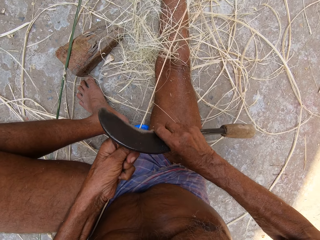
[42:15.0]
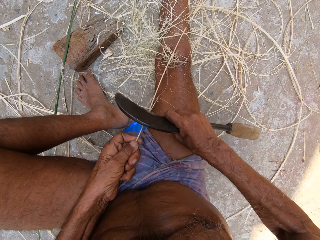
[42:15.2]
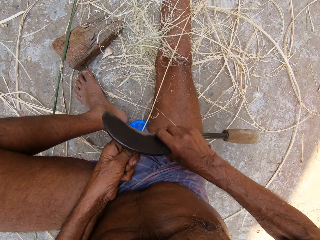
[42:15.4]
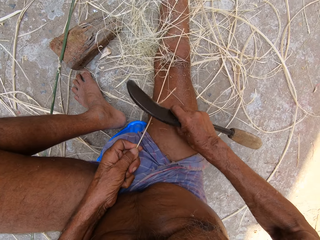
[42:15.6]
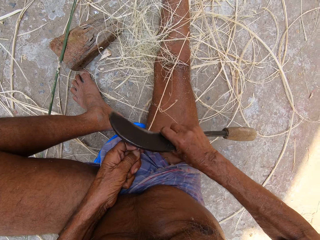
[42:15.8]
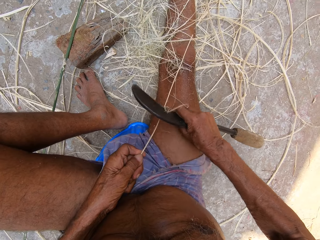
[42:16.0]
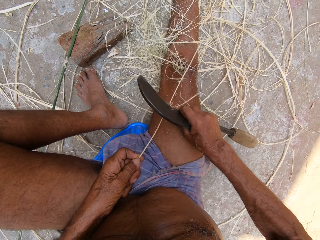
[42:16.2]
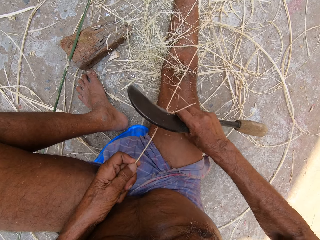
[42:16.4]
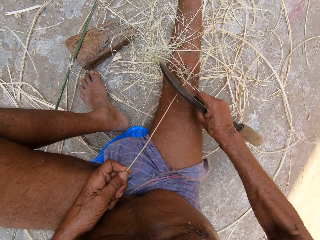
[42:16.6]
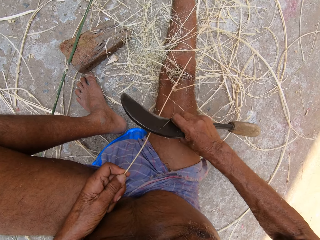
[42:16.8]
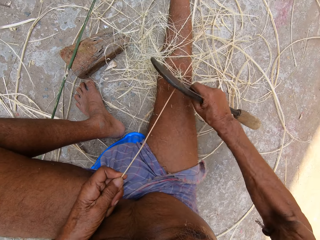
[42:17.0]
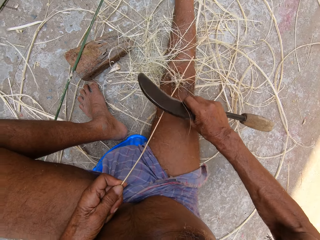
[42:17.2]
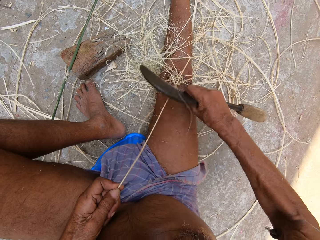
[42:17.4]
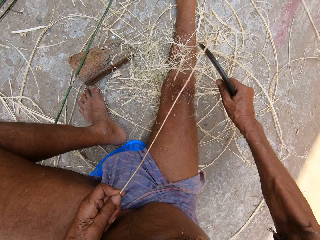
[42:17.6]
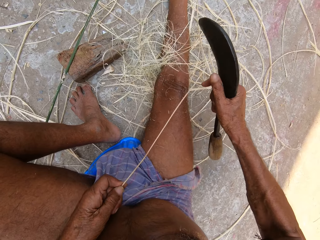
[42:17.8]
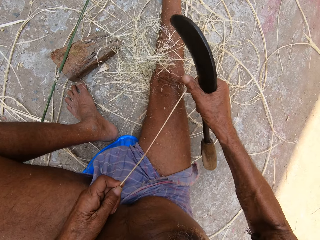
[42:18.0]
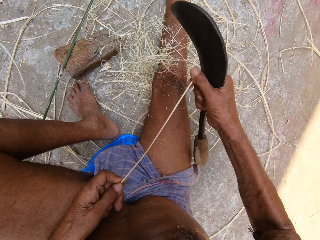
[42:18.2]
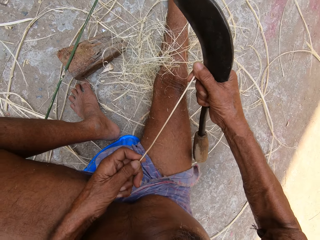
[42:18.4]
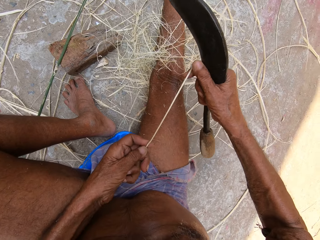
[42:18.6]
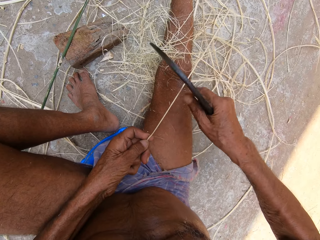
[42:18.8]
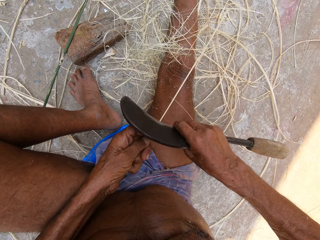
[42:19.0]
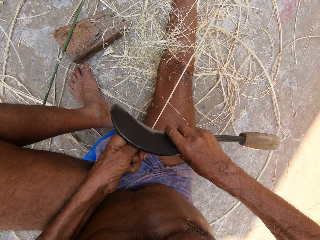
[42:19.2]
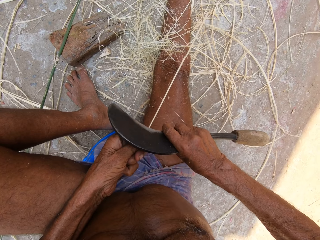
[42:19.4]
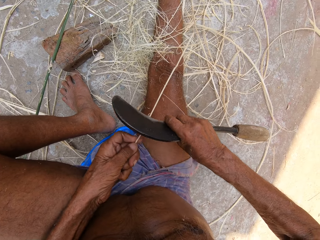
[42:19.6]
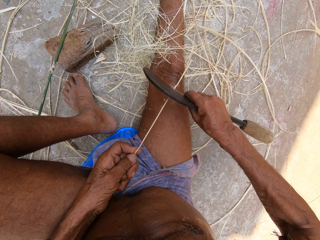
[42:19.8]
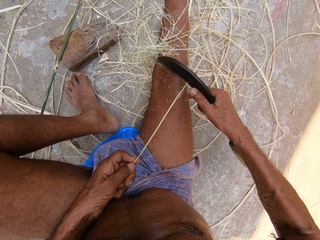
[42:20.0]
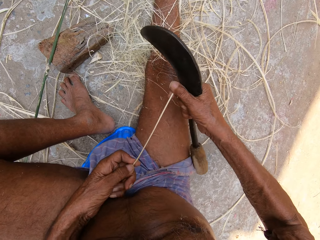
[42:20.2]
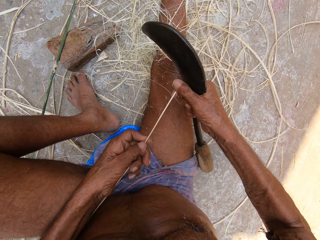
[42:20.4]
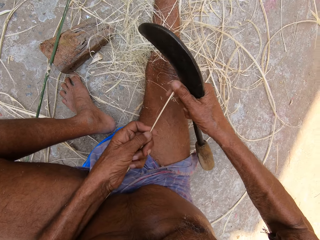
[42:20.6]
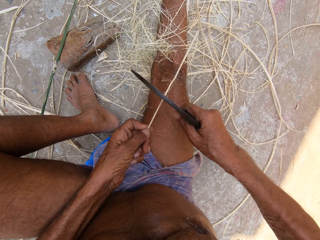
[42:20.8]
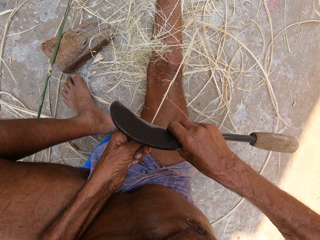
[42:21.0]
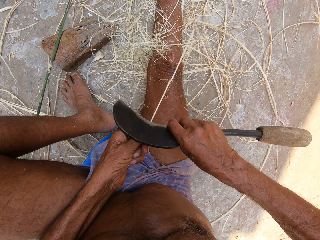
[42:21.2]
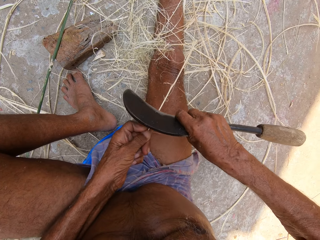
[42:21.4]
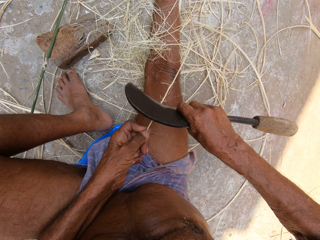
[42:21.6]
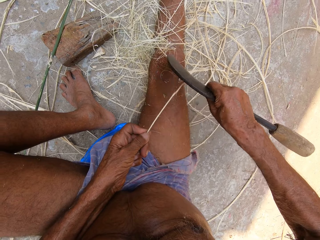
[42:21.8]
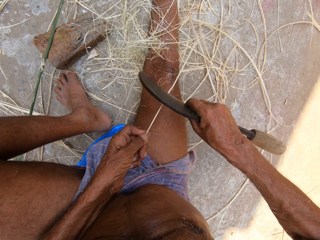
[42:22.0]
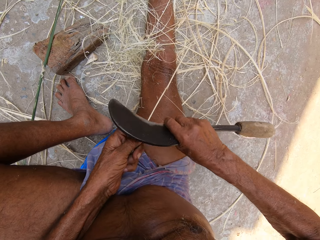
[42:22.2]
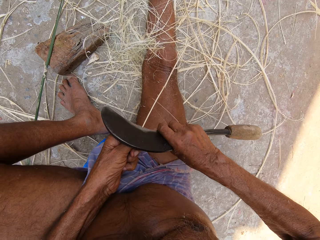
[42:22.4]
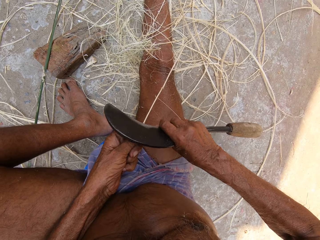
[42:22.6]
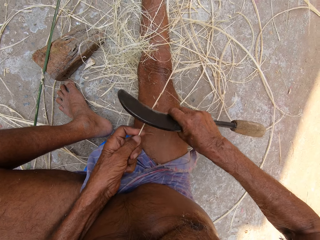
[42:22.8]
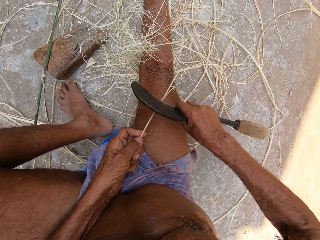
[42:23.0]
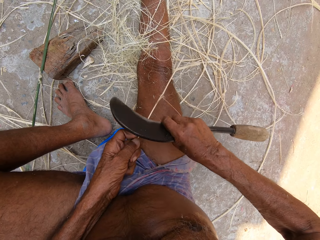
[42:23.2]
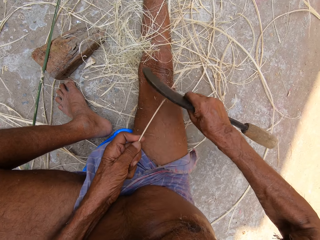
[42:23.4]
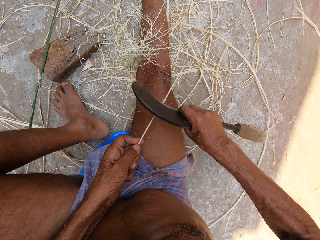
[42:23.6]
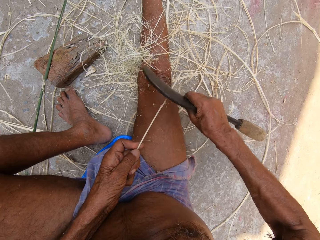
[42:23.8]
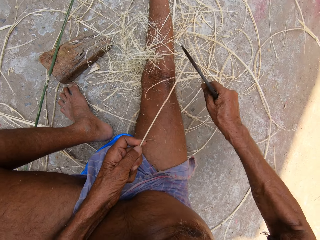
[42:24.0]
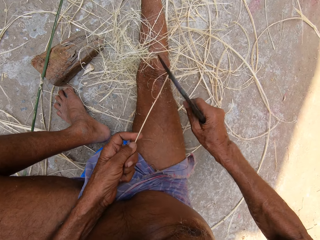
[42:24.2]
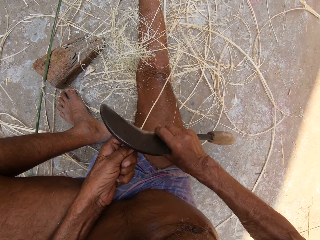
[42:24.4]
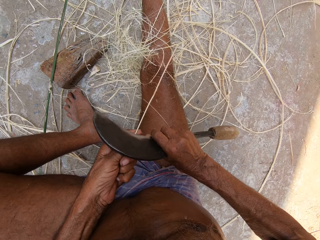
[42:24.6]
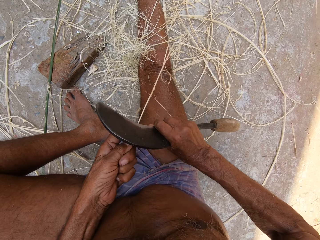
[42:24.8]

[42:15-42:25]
The camera wearer peels a stick with a sickle. They peel the stick with the sickle repeatedly.

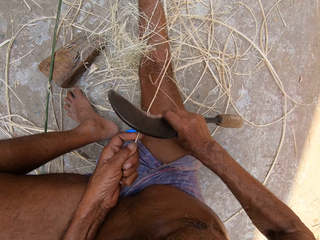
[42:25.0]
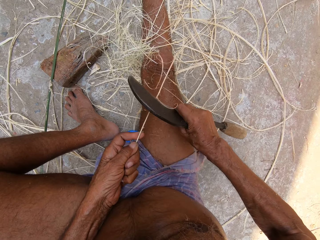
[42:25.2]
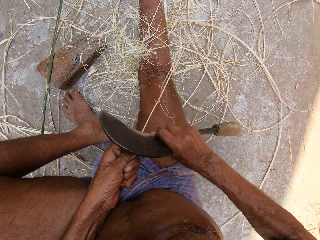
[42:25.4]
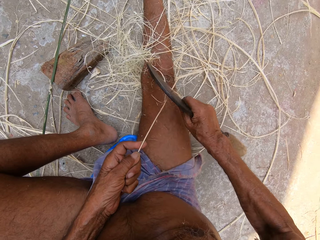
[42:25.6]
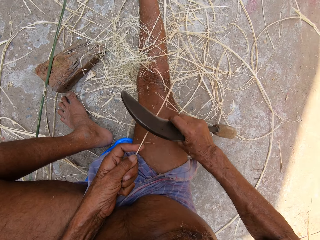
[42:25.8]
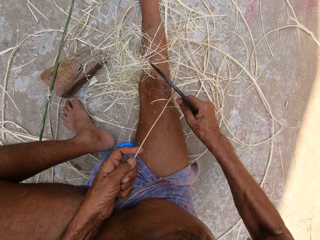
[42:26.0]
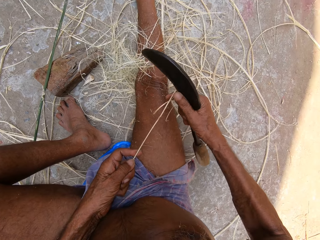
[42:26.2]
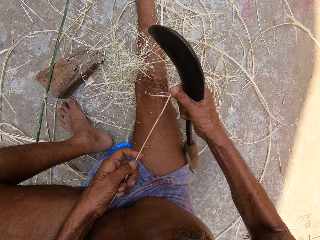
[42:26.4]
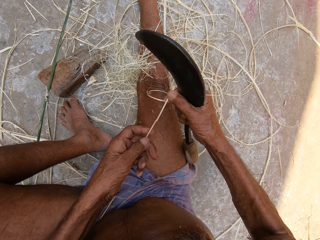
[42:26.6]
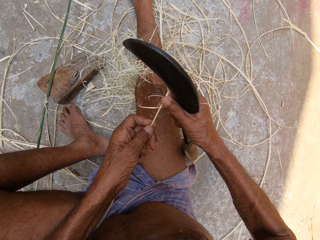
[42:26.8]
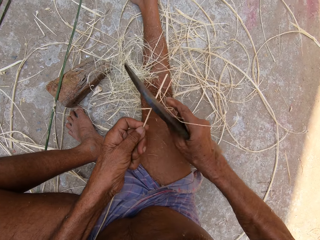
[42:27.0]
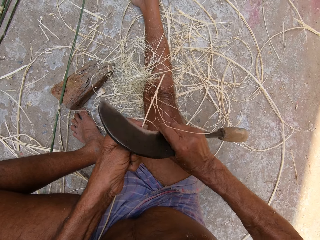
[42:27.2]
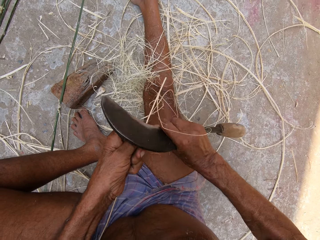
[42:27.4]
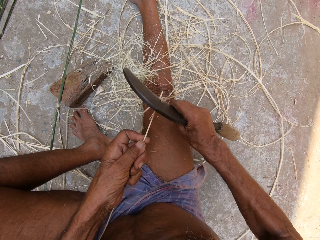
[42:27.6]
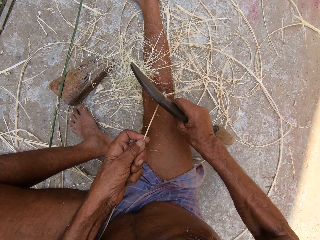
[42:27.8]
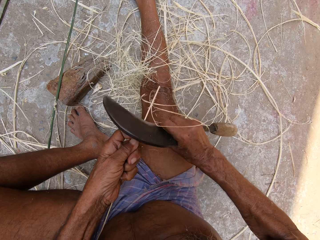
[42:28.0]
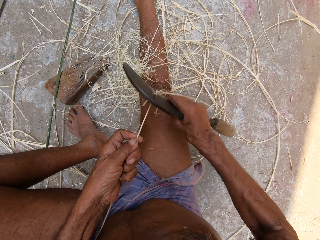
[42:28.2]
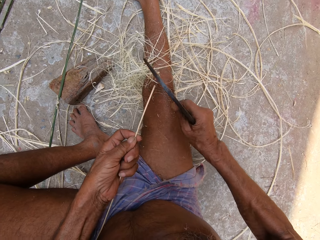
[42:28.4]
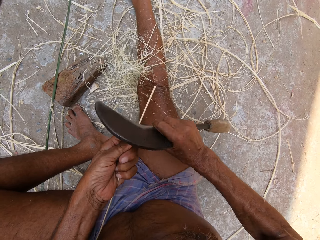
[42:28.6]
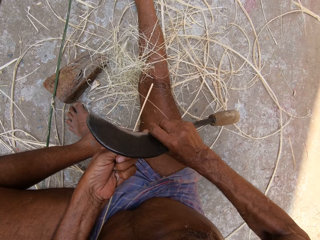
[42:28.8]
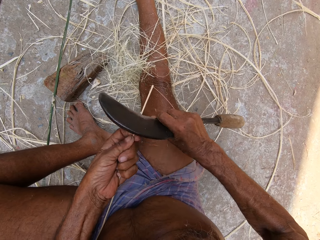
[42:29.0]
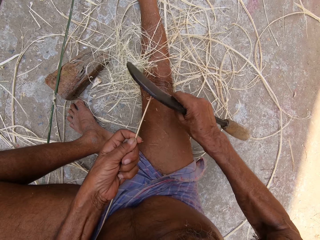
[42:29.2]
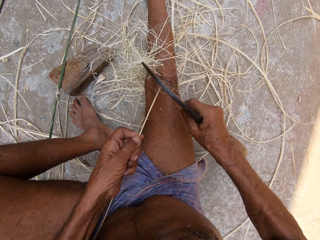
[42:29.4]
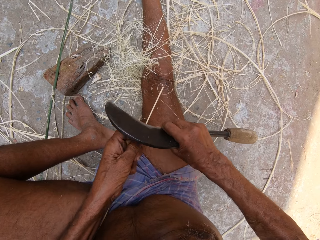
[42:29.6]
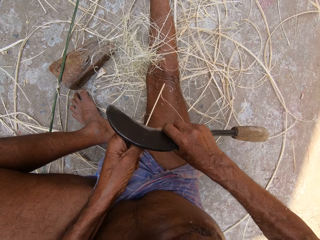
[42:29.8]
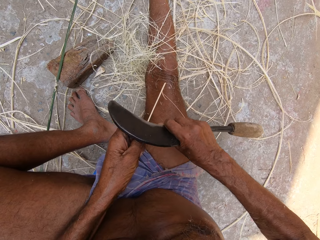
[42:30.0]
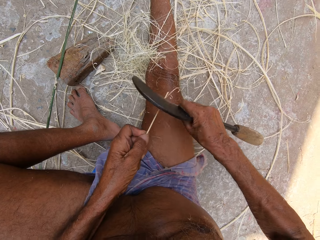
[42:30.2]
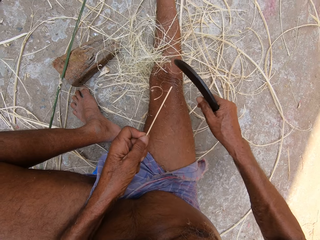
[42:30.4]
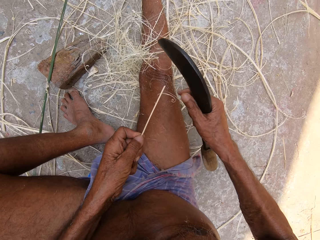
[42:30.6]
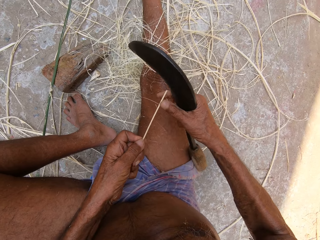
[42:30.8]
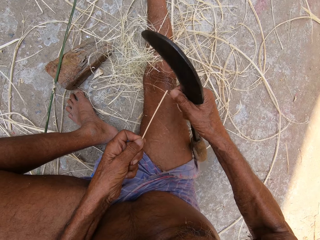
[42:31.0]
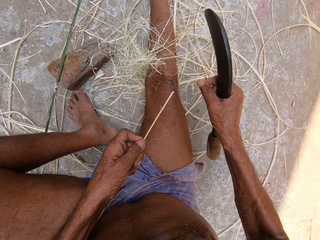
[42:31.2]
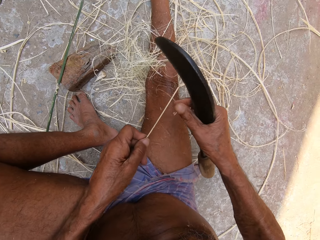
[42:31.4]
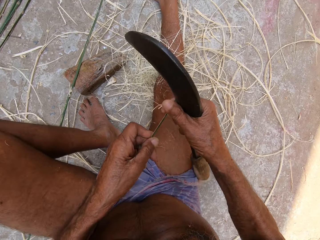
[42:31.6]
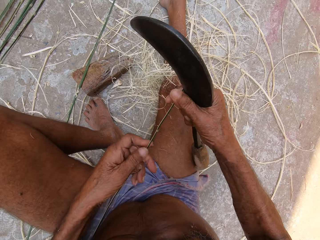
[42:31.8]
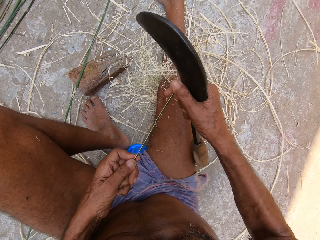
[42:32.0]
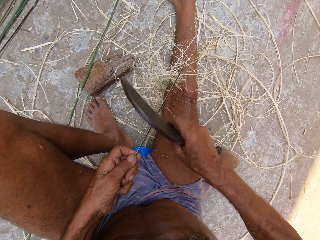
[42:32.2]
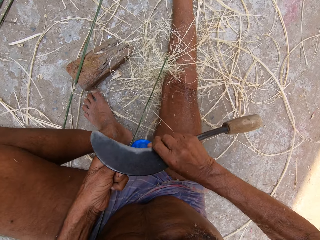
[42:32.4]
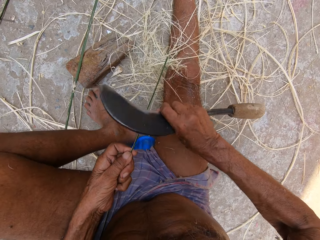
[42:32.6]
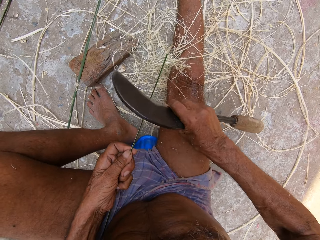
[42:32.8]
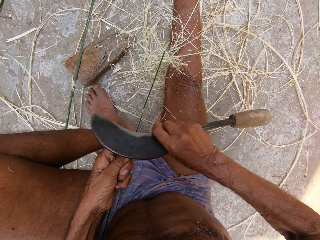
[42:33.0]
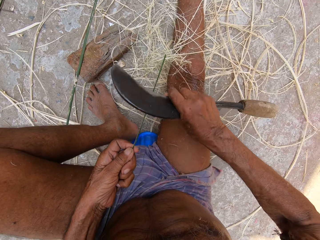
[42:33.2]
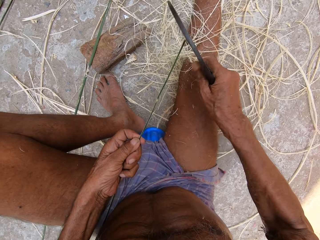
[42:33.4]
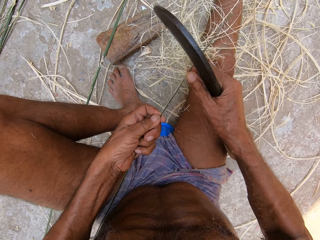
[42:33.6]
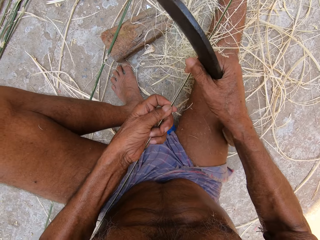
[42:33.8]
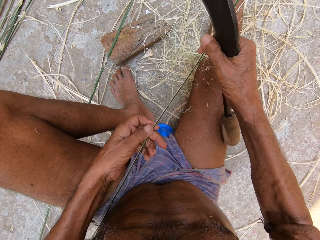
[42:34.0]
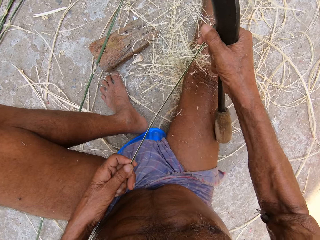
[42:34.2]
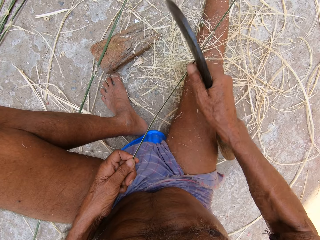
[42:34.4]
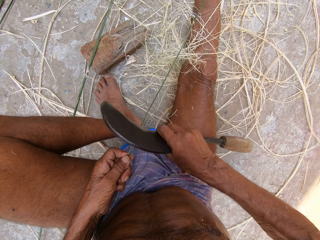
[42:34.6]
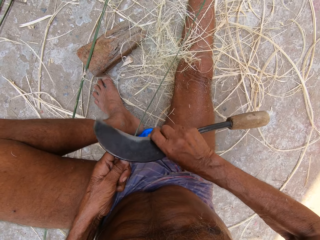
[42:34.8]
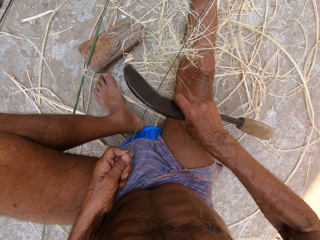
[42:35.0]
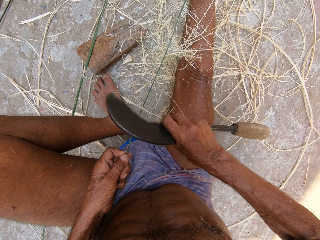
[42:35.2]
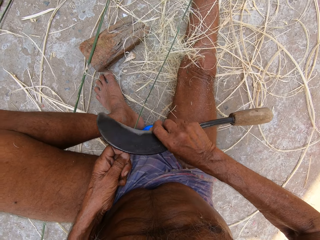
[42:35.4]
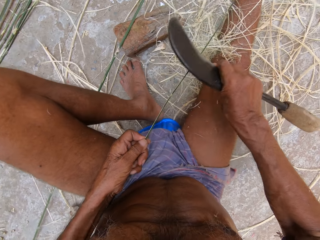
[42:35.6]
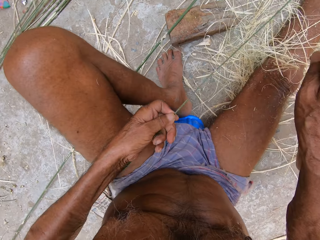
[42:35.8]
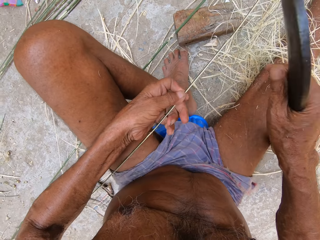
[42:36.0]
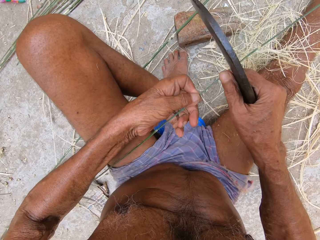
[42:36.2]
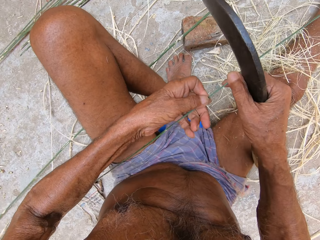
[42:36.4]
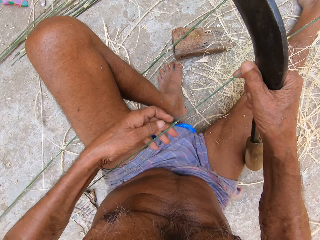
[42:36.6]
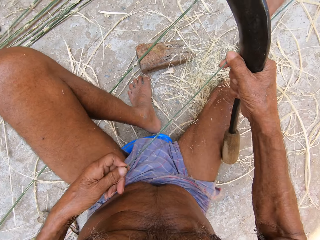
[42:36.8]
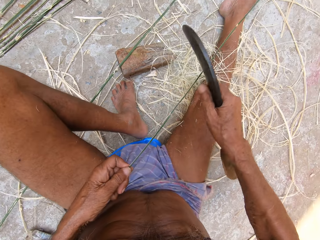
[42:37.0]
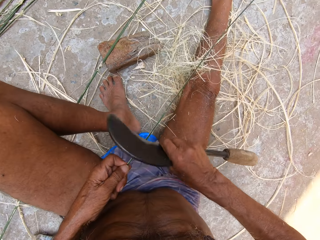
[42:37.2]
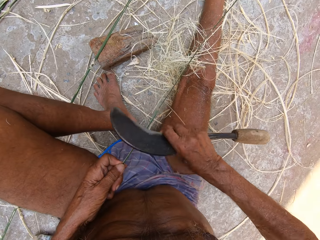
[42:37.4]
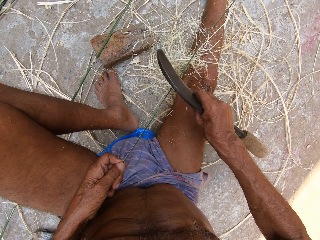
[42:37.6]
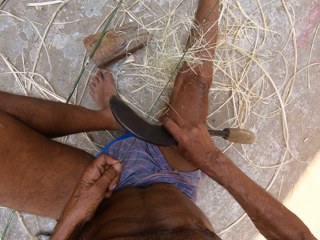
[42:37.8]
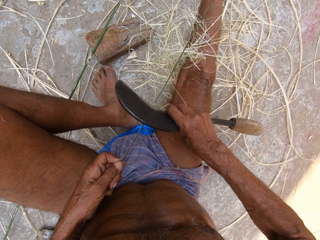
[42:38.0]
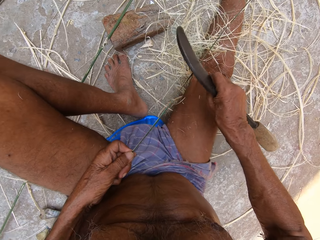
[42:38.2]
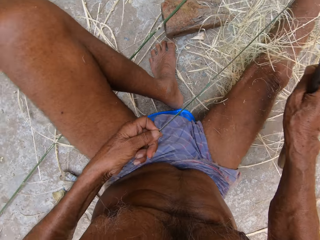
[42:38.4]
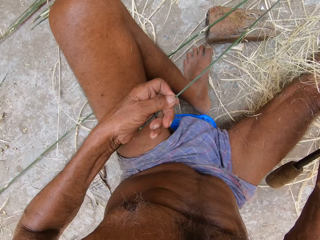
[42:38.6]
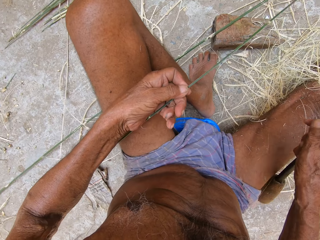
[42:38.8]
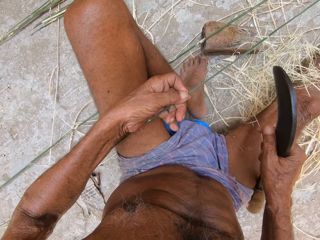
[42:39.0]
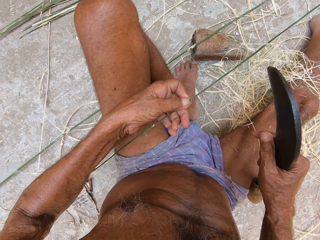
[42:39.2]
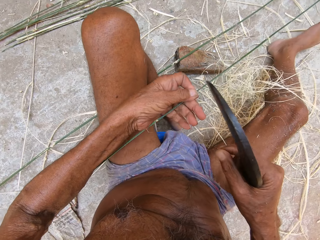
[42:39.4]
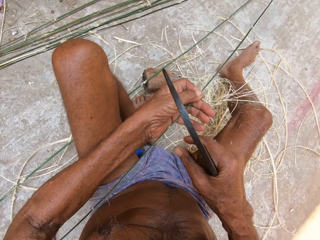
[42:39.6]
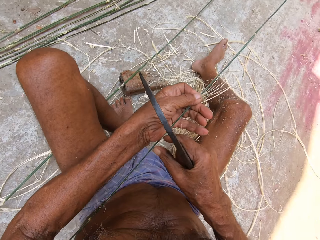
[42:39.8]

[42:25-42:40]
The camera wearer peels a stick with a sickle. They peel the stick with the sickle repeatedly.
